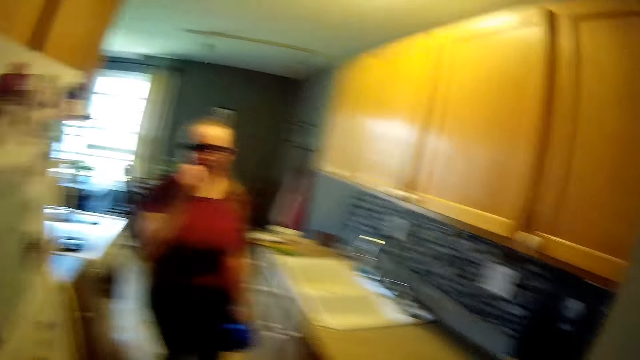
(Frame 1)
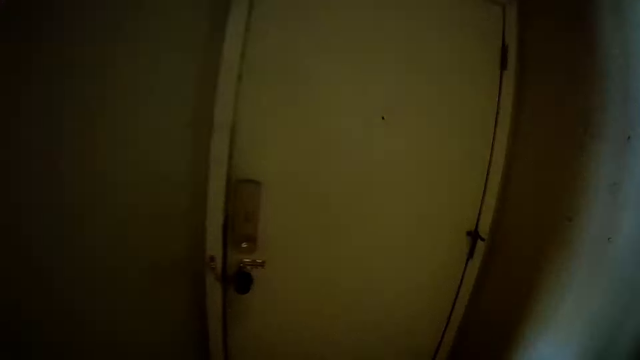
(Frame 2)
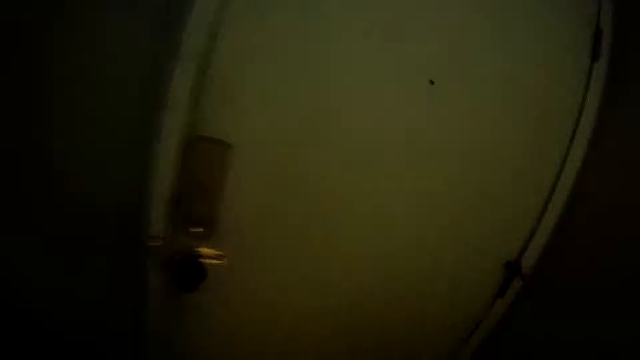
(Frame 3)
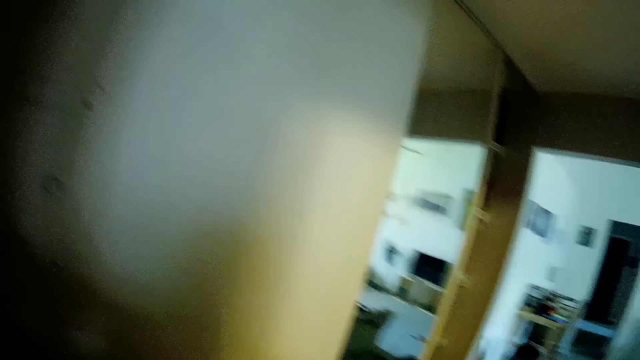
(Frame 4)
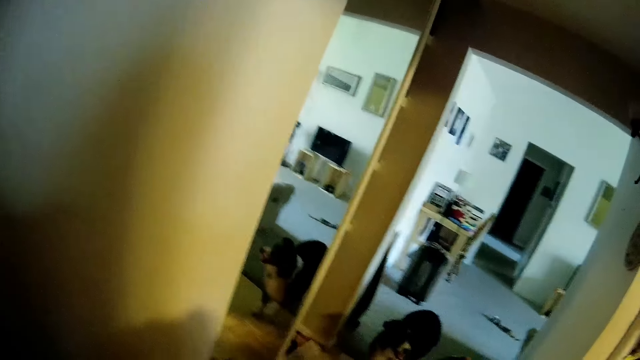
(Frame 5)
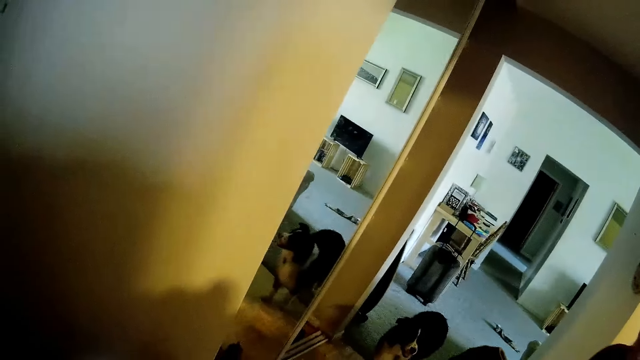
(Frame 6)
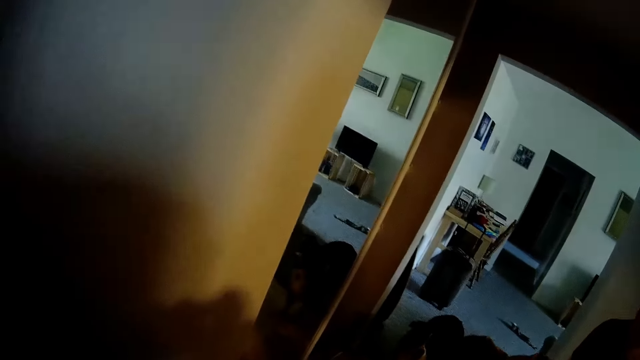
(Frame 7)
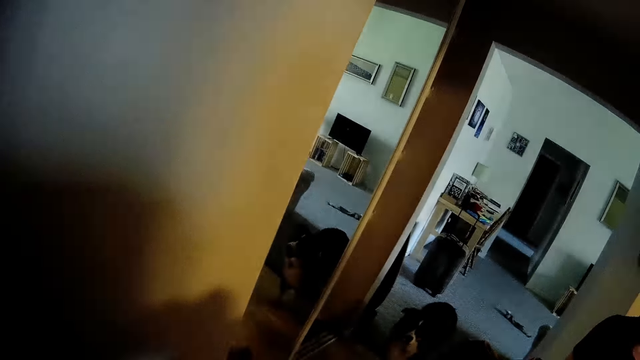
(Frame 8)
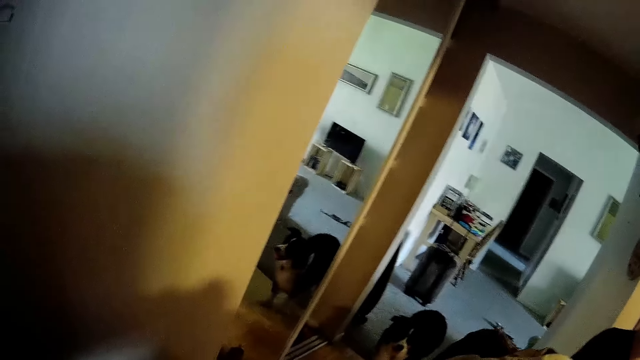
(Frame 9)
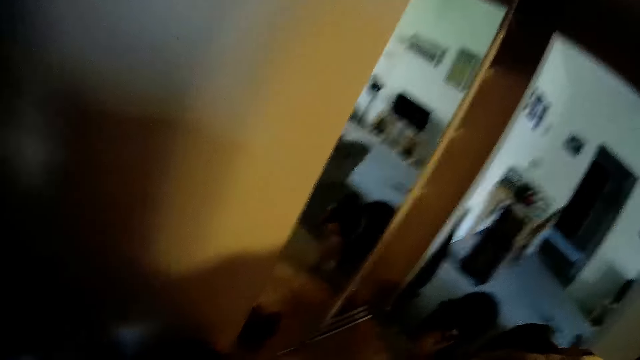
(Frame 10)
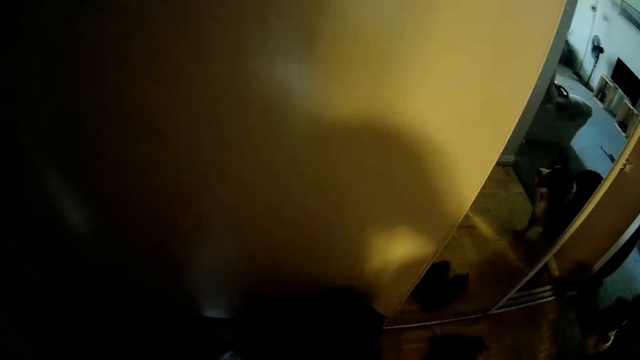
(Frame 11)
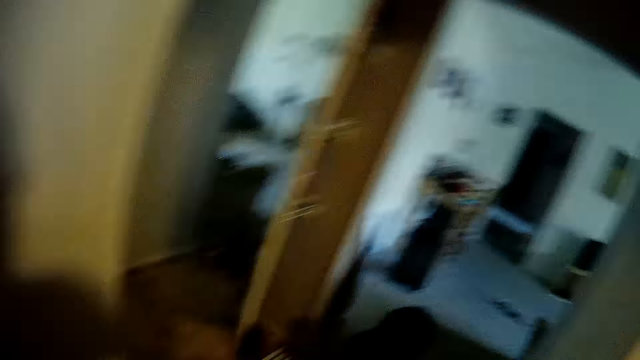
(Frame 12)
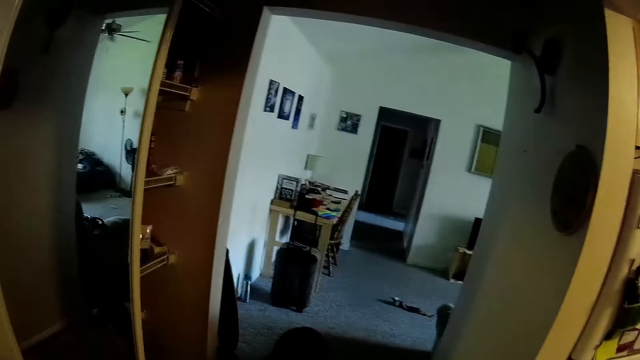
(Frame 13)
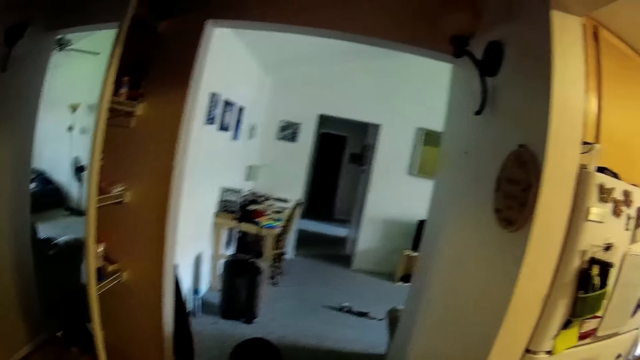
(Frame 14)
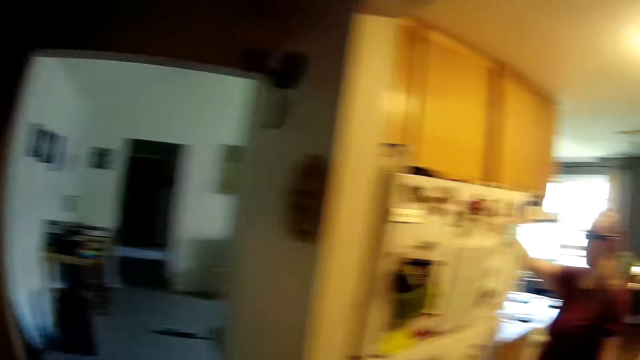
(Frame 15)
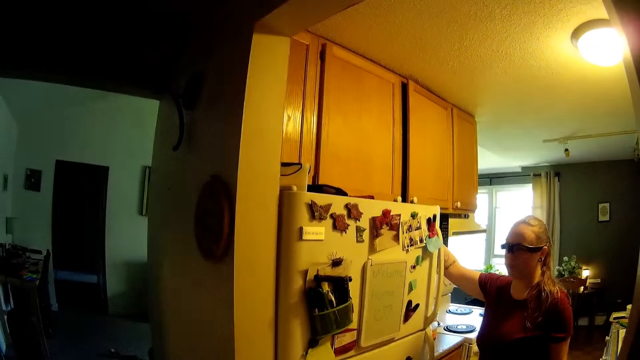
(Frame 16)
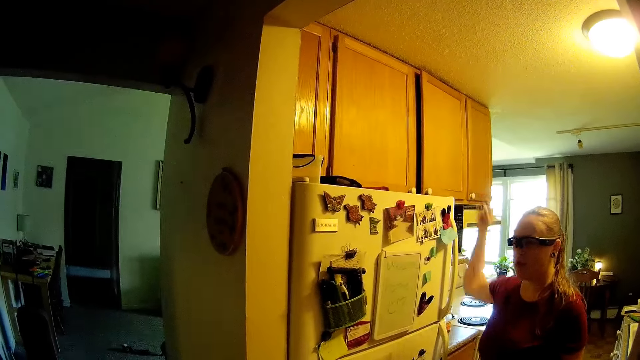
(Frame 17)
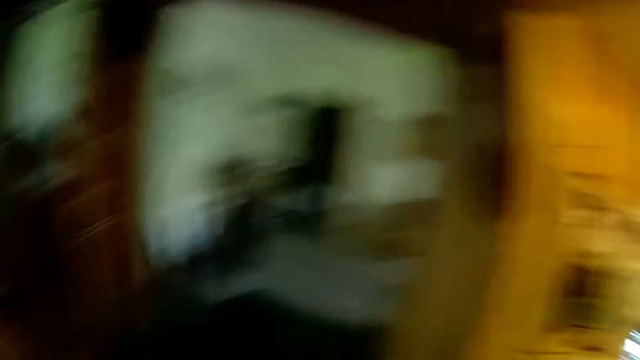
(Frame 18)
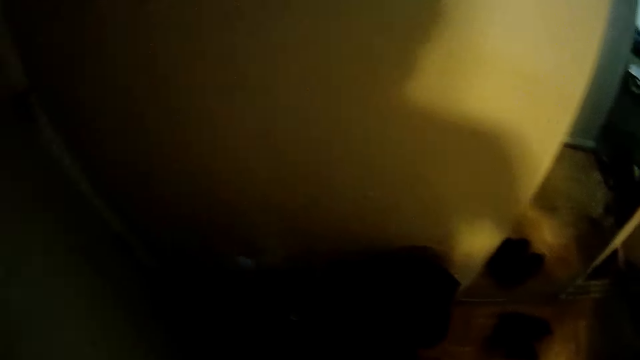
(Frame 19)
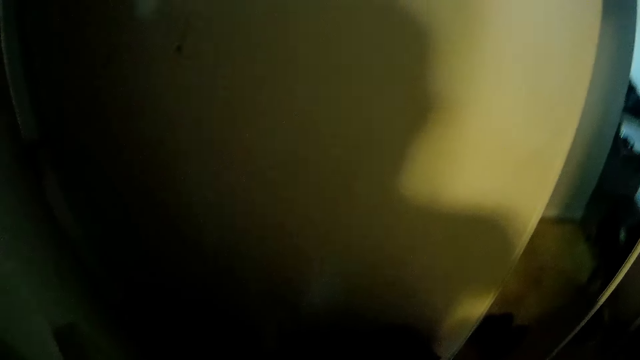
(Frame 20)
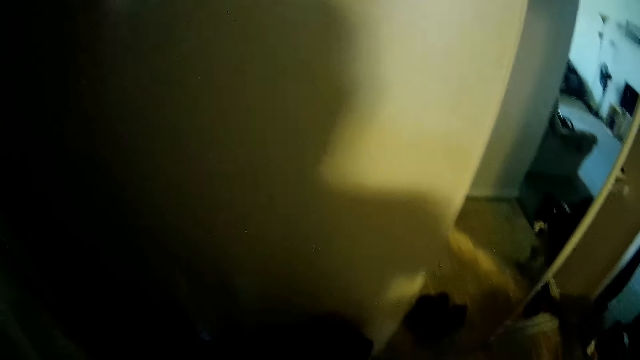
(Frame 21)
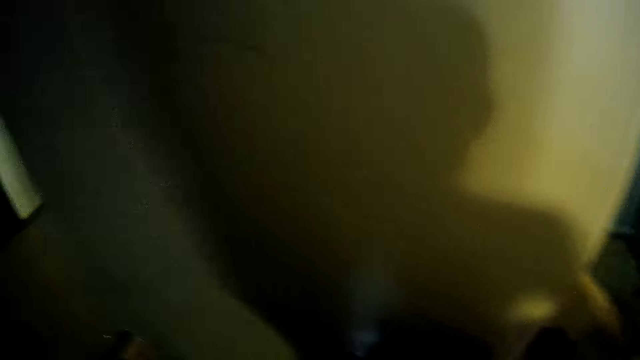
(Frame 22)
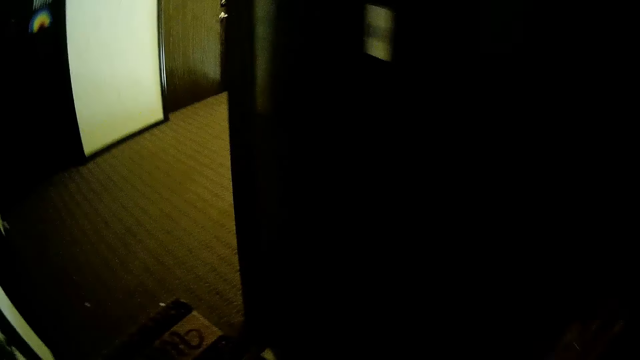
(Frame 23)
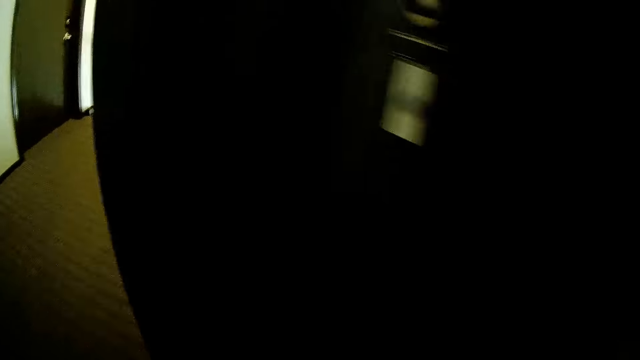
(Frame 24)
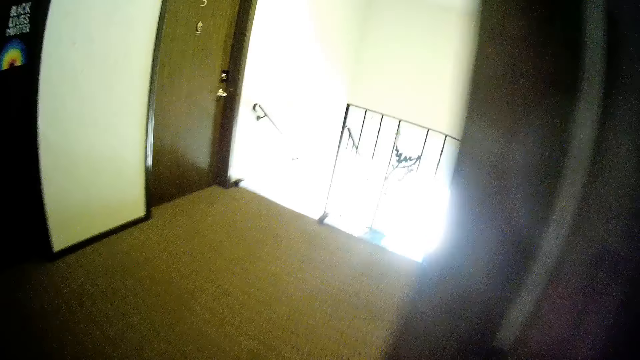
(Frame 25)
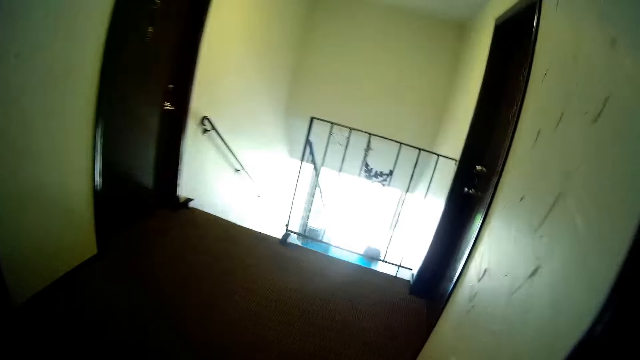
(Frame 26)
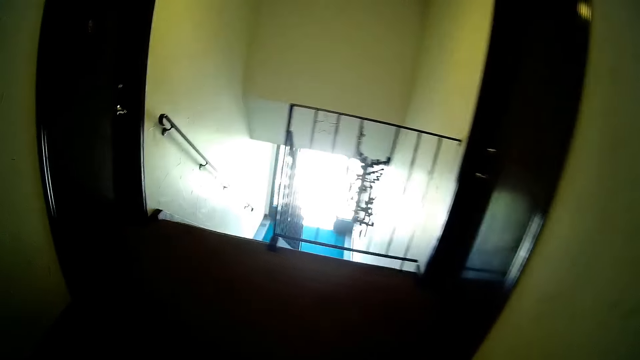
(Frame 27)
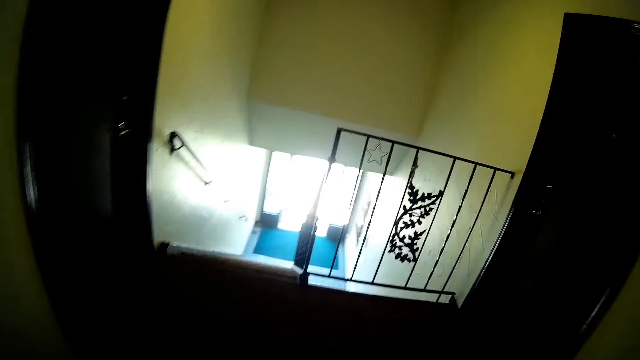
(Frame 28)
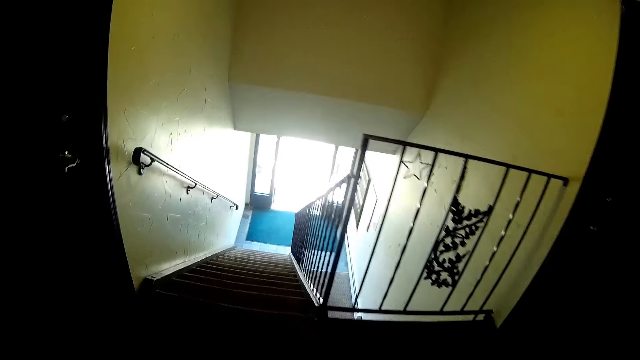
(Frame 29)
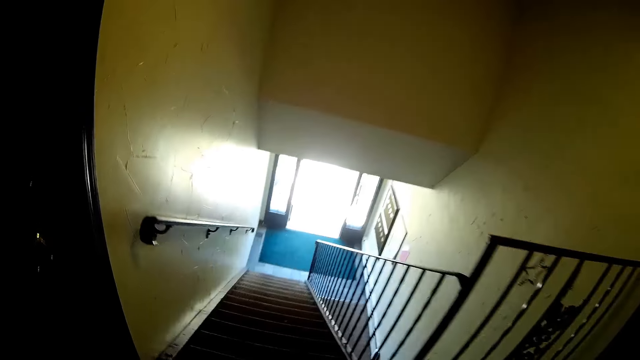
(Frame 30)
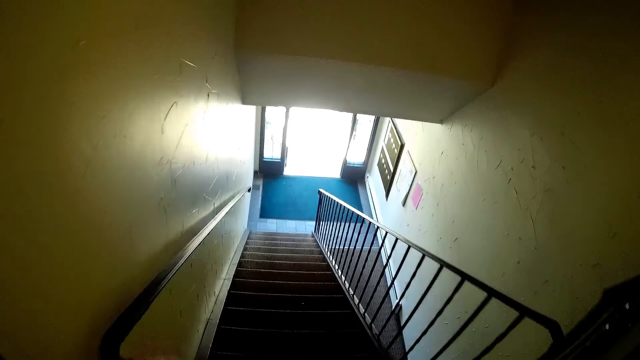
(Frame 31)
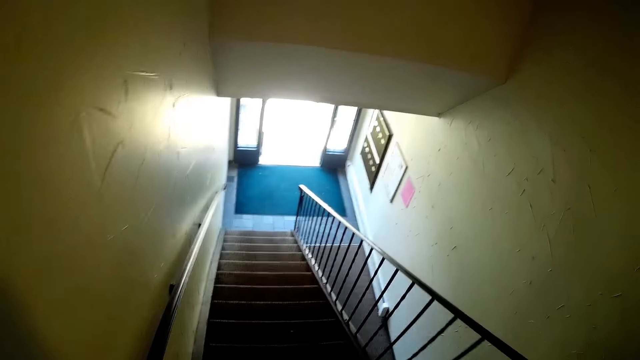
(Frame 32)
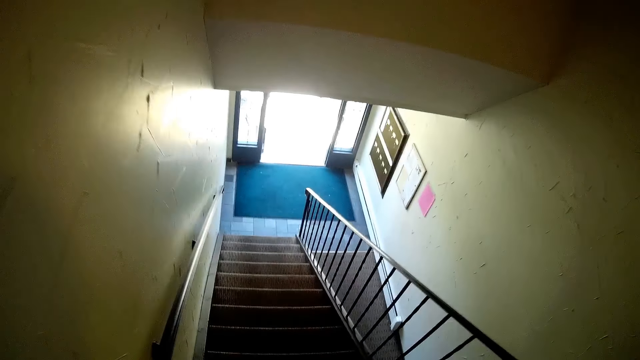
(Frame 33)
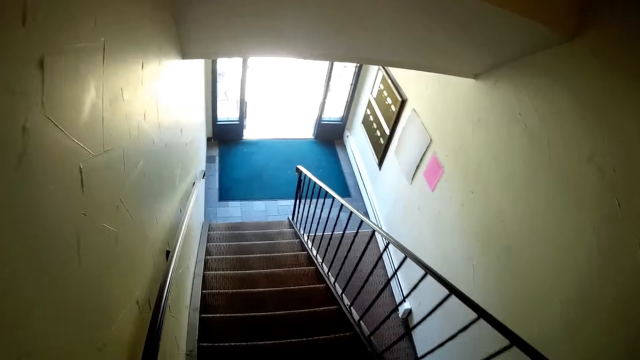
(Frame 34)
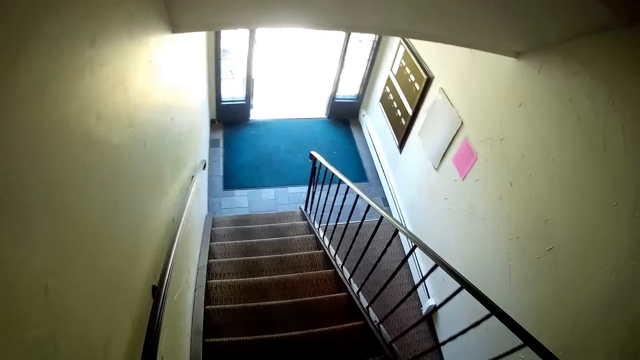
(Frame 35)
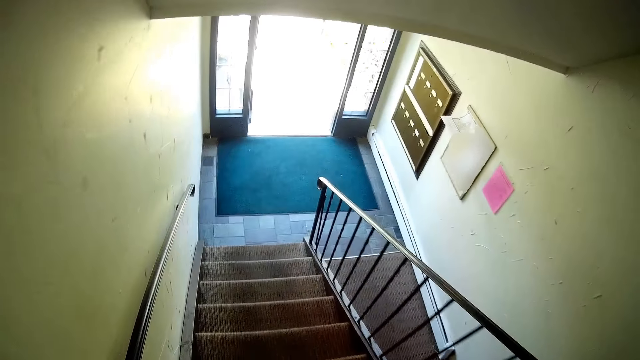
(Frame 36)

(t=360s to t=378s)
The woman touches her mouth with her right hand and eats. The camera wearer looks around. They move around the room. They do something. The woman puts her right hand beside the refrigerator. The camera wearer looks around. They pick something from the cabinet. They look around. They move around the room. They walk out of the door. They walk down a staircase with the laundry basket.

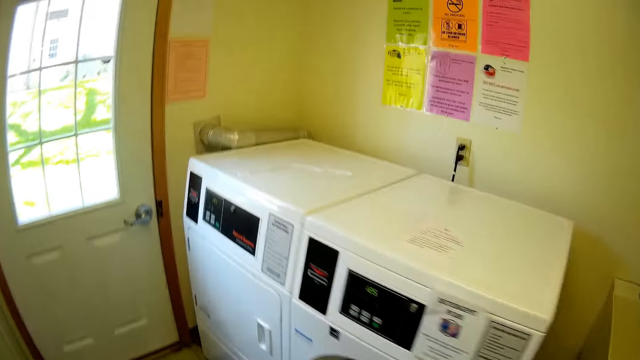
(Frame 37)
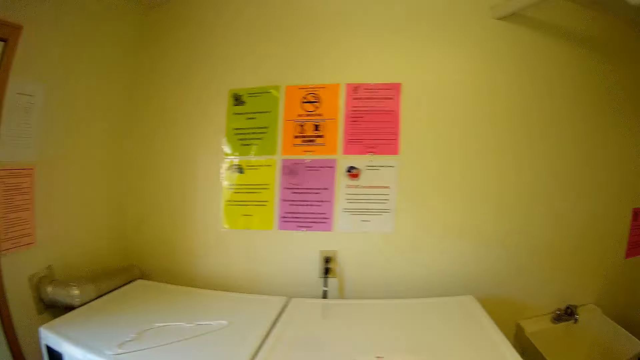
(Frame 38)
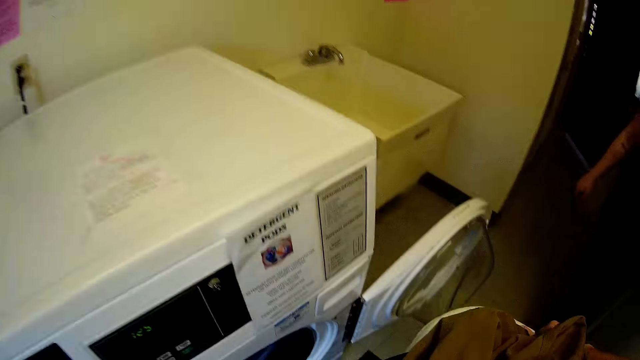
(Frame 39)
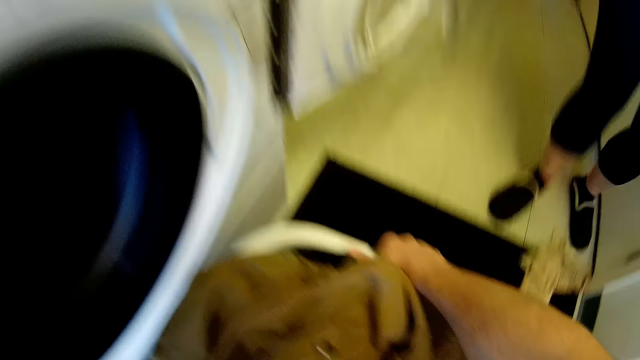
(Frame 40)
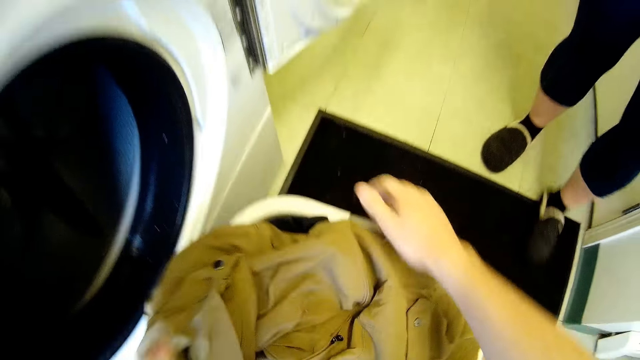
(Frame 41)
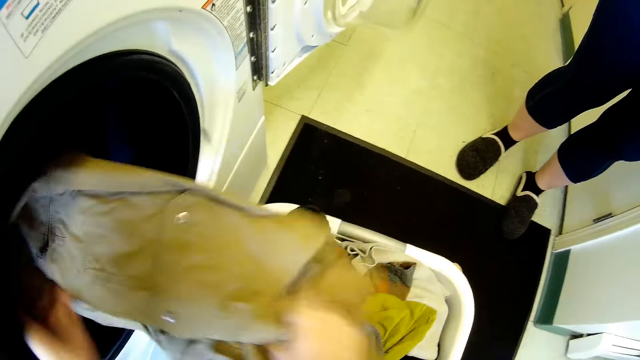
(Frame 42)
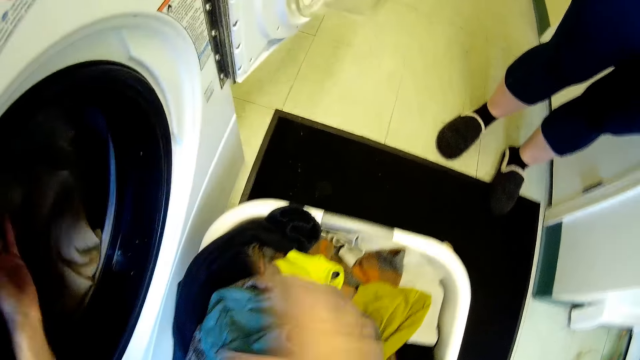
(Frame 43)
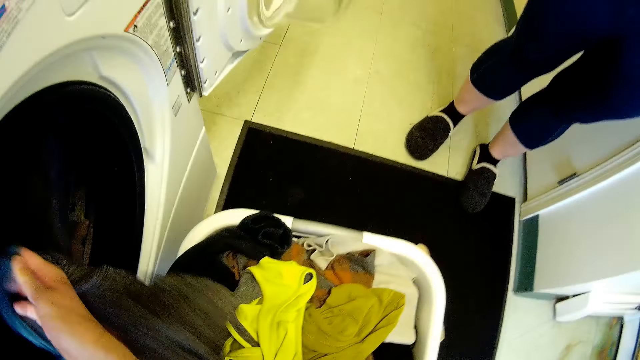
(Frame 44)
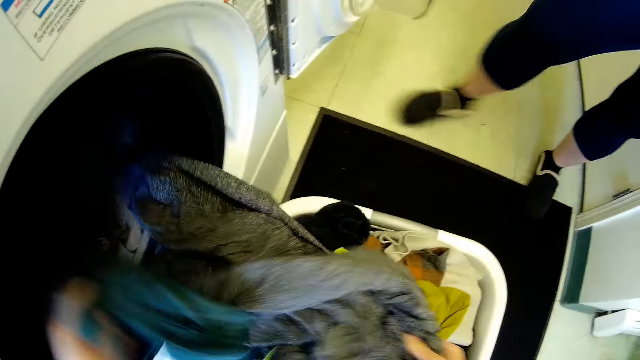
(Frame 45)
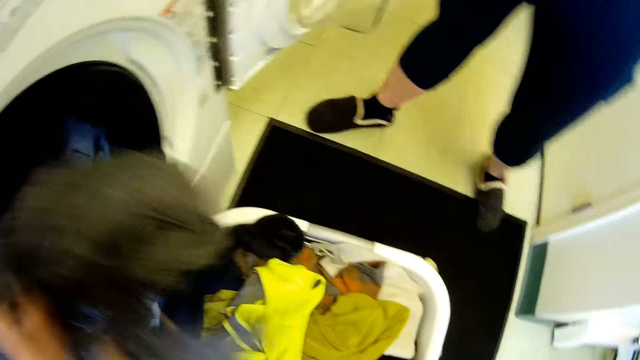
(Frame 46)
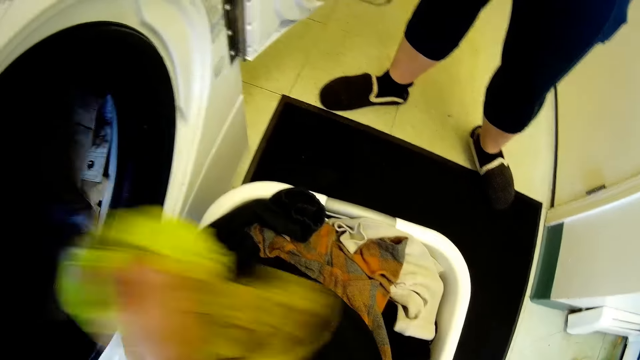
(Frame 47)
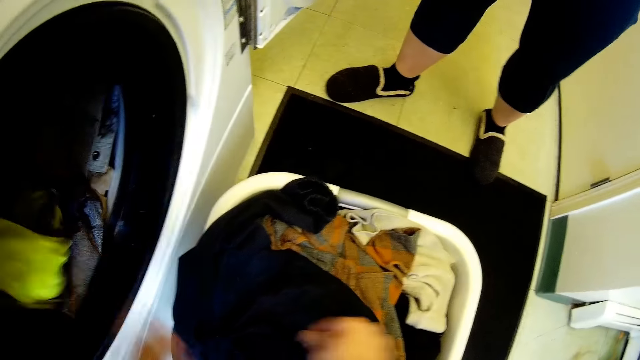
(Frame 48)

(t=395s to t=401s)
The camera wearer drops the laundry basket on the floor in front of a washing machine. She puts the clothes in the laundry basket into the washing machine with both her hands.
